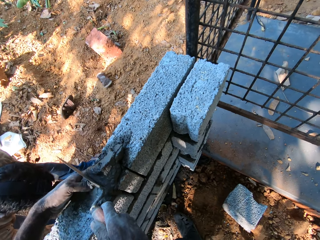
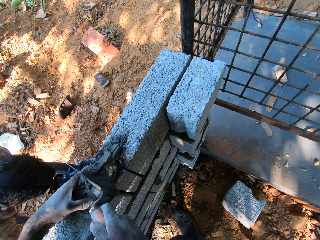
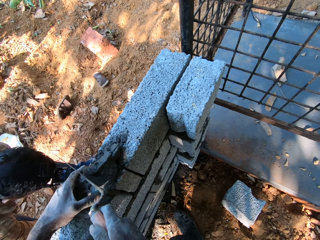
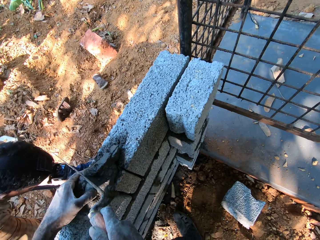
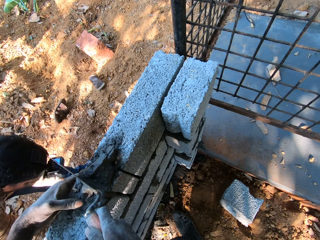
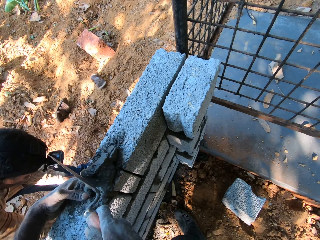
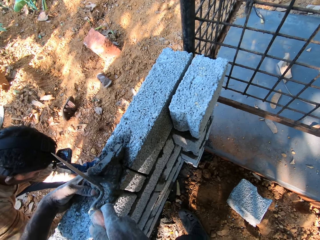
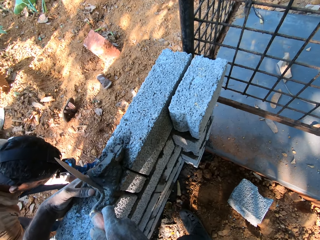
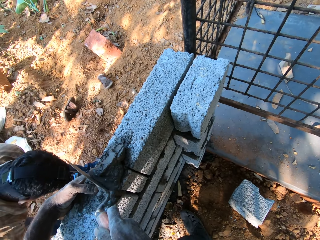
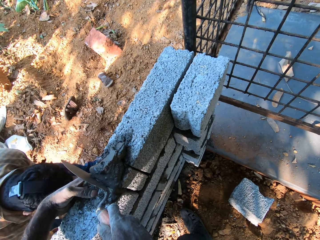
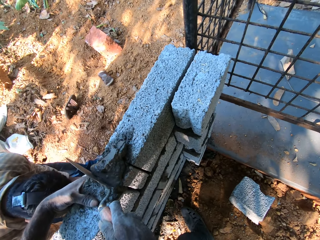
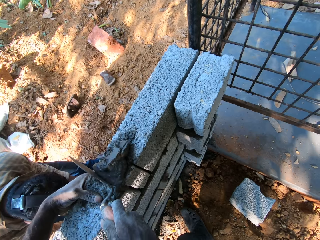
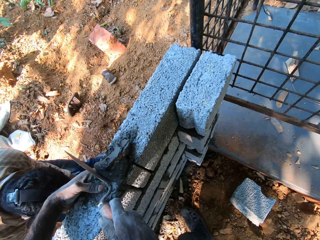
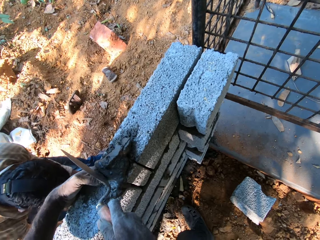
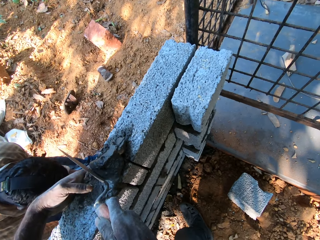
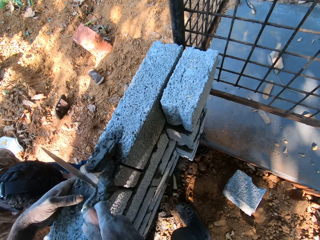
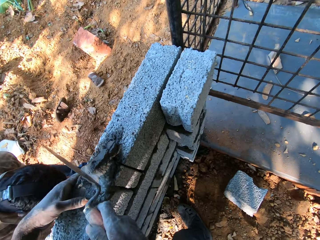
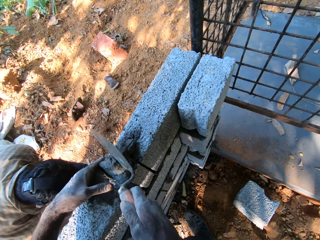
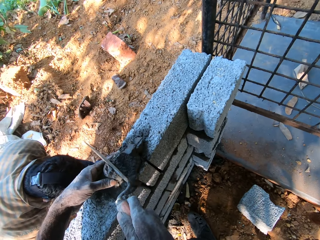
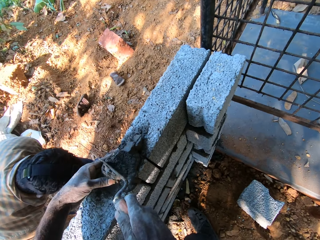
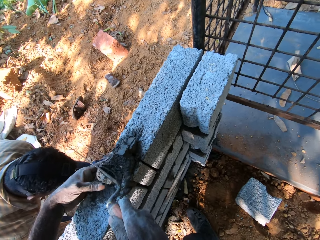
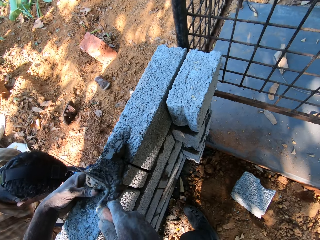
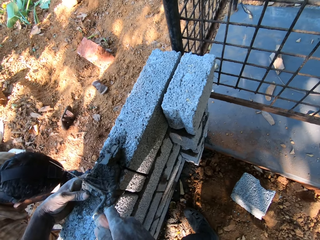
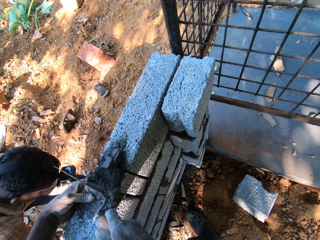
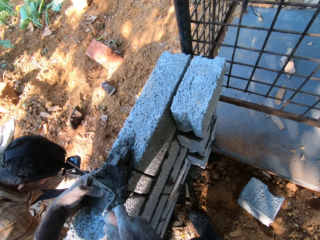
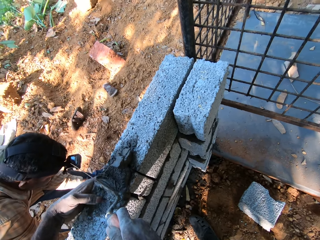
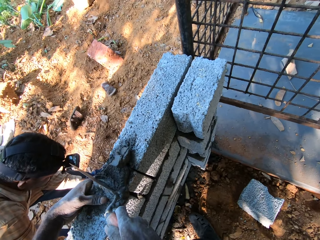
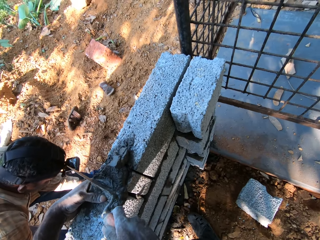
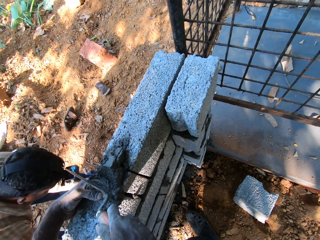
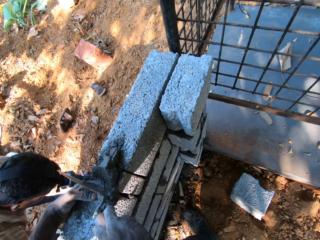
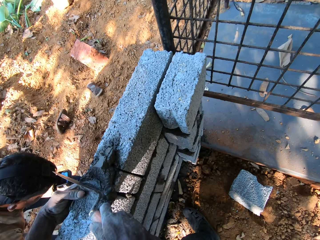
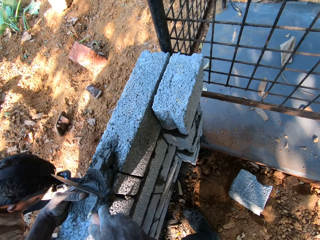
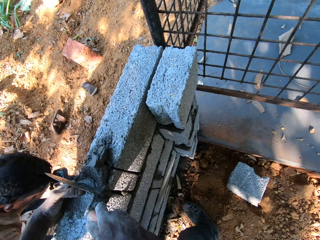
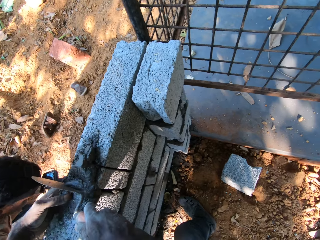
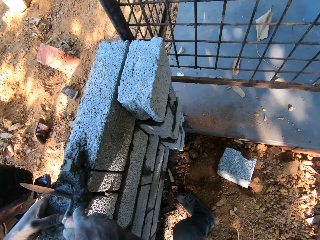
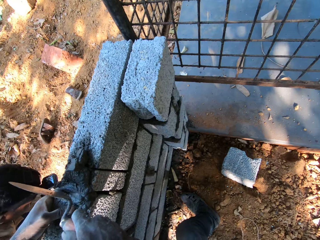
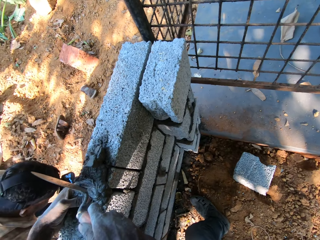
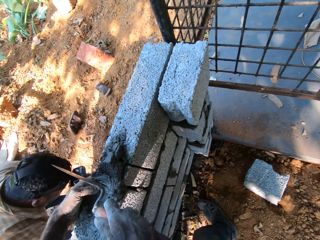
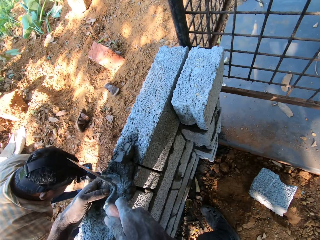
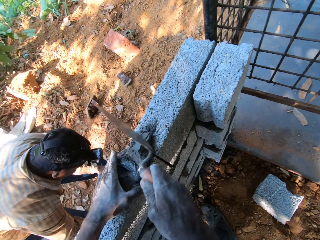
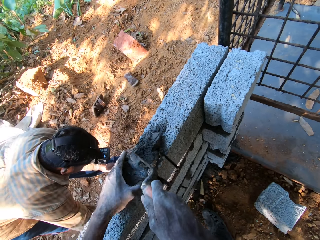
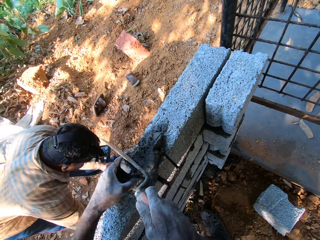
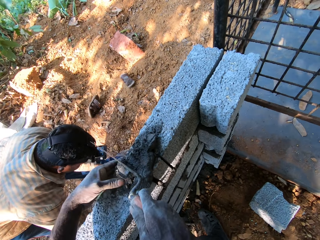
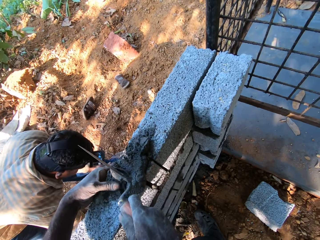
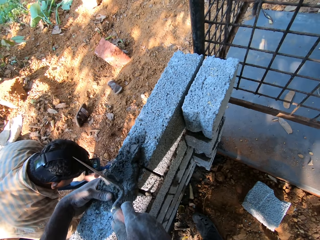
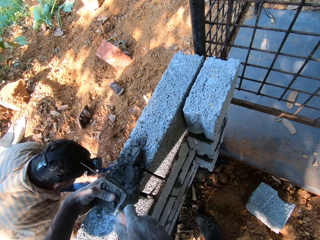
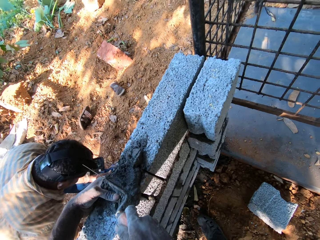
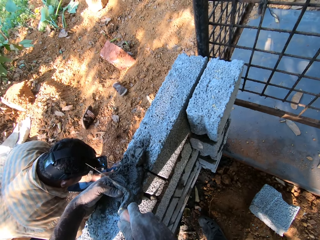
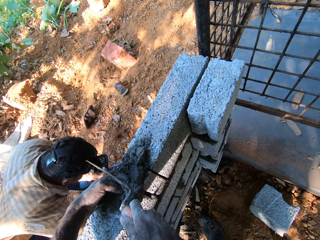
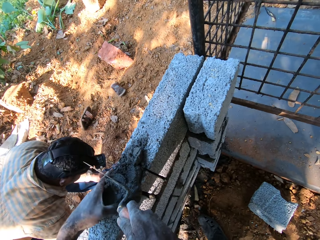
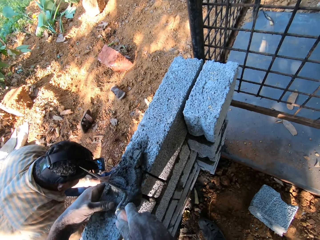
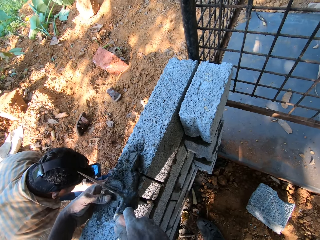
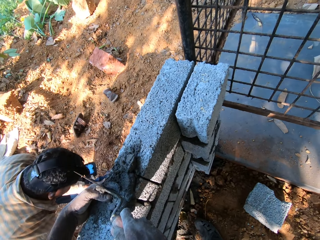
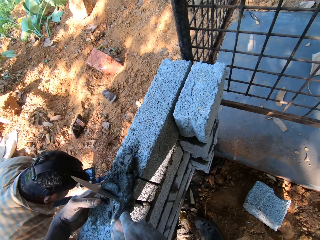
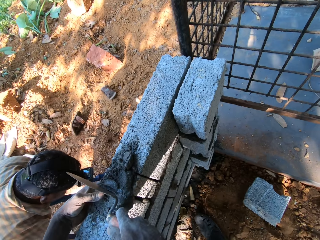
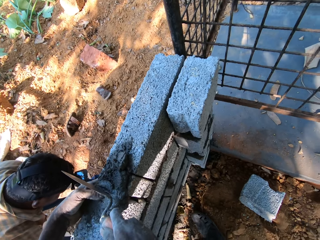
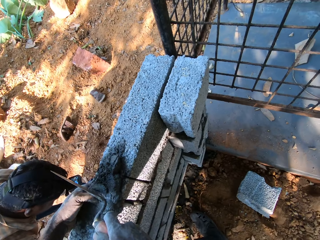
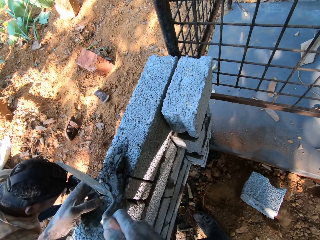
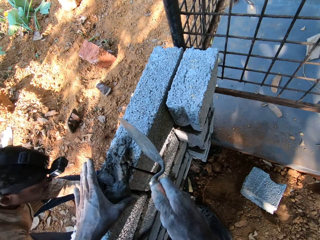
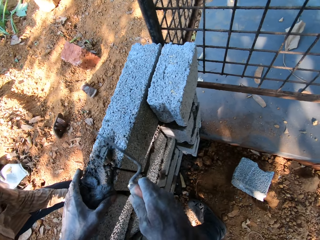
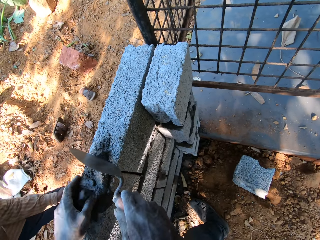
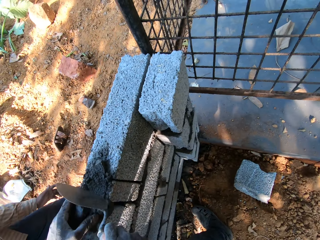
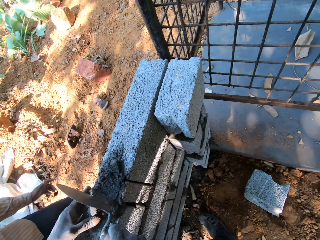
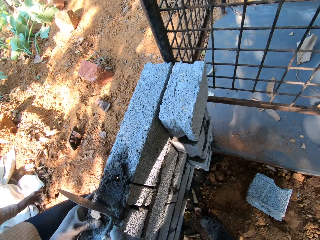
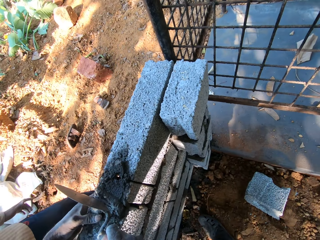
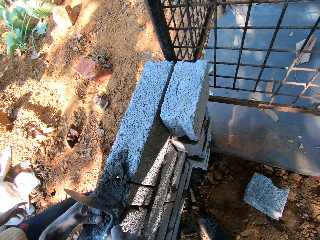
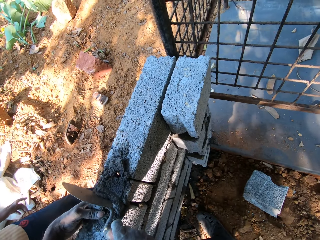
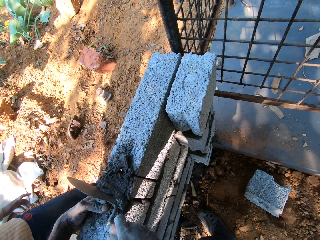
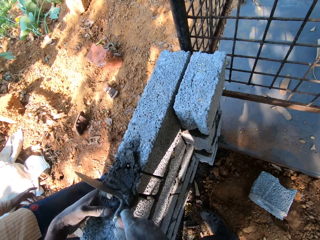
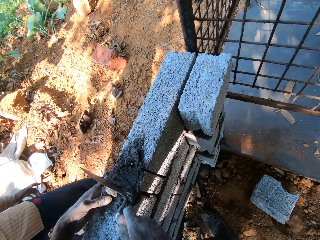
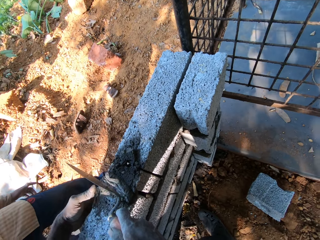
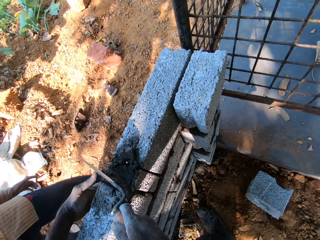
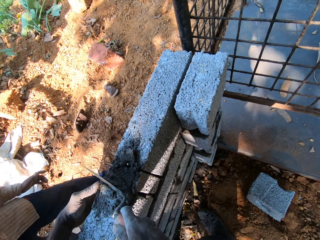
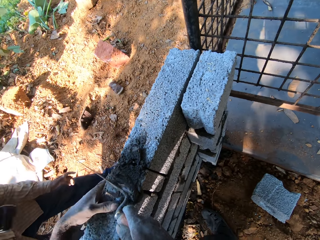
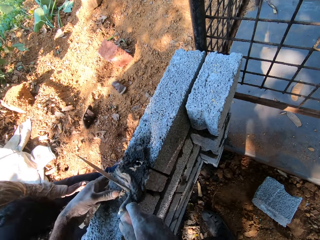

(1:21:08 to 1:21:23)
The camera wearer converses with another man.

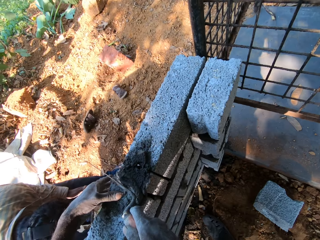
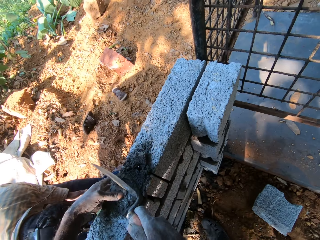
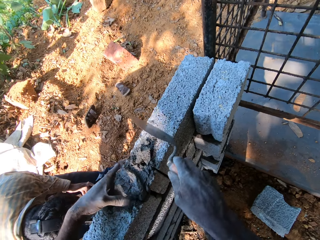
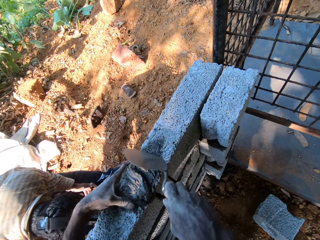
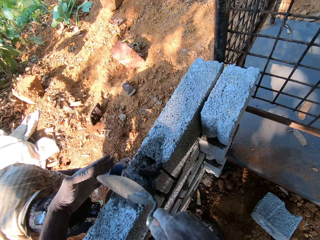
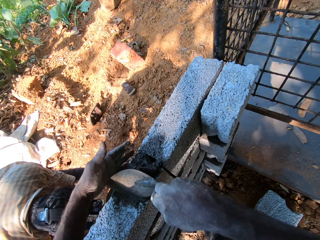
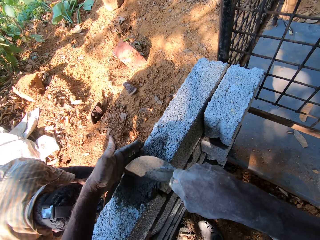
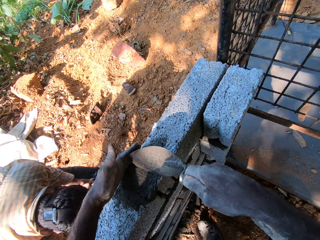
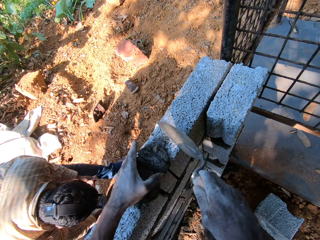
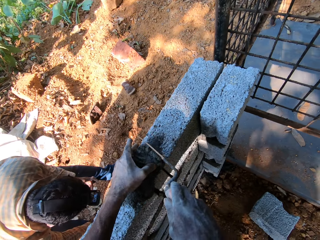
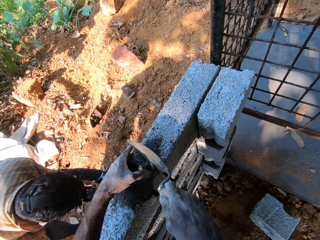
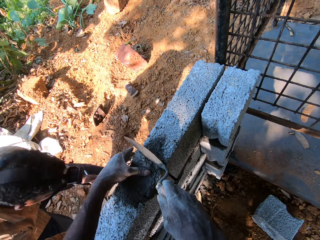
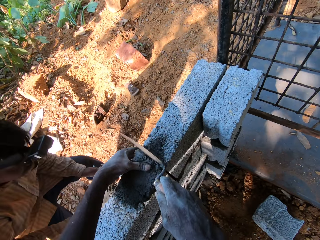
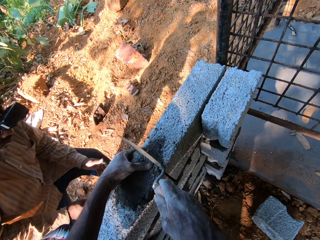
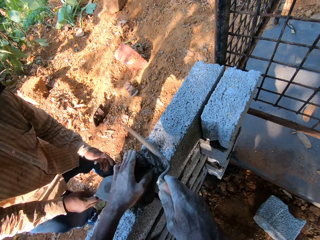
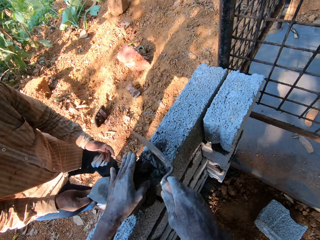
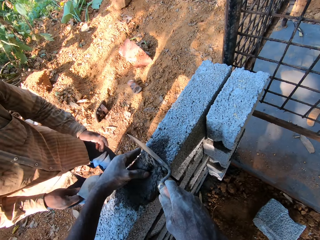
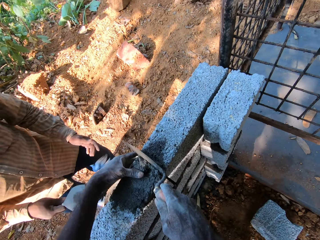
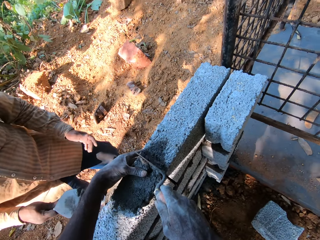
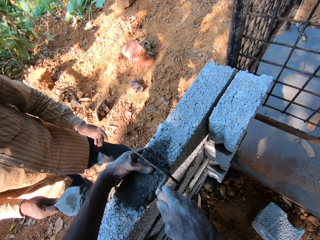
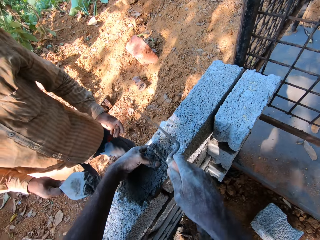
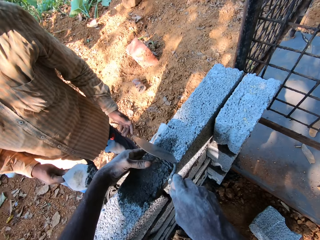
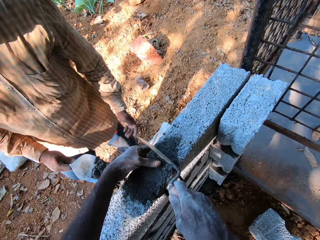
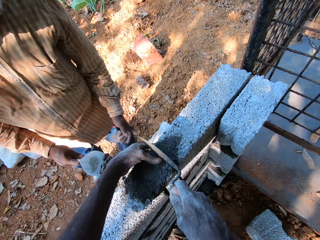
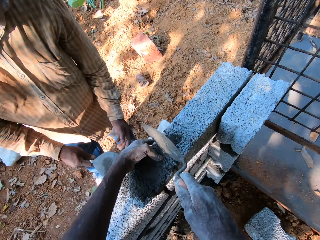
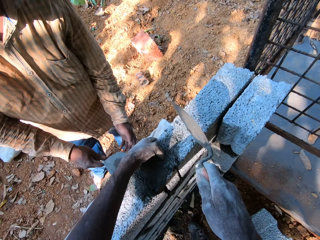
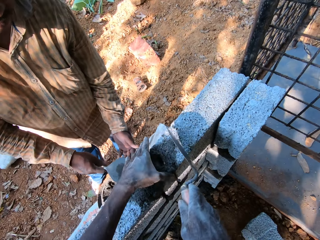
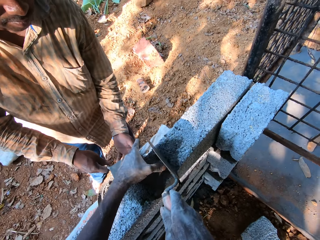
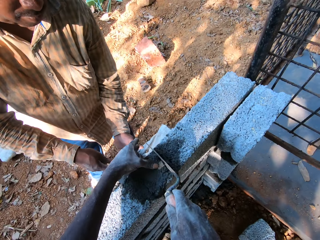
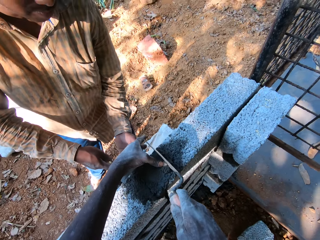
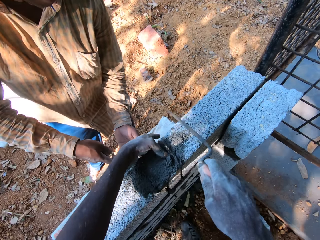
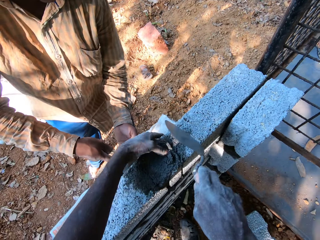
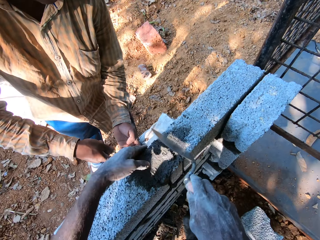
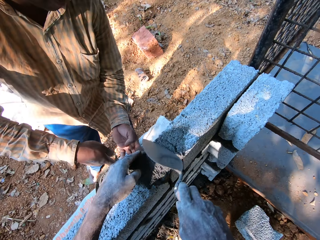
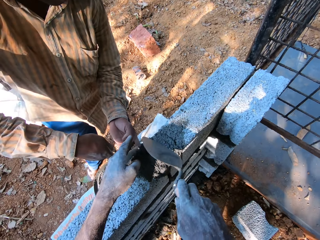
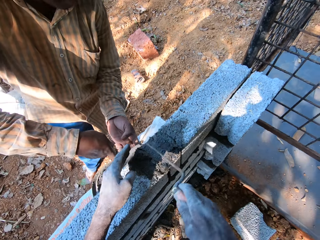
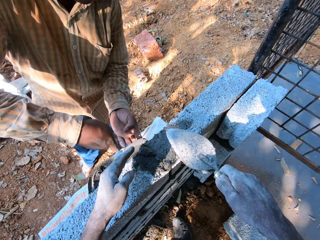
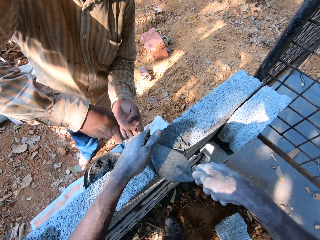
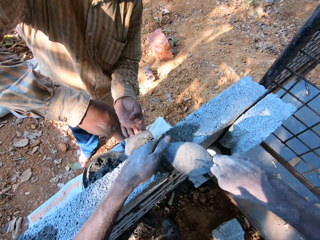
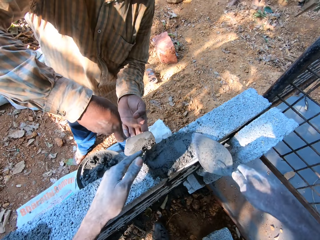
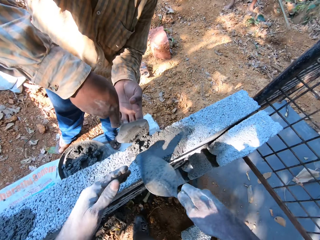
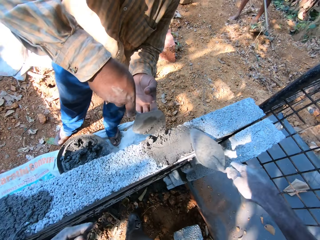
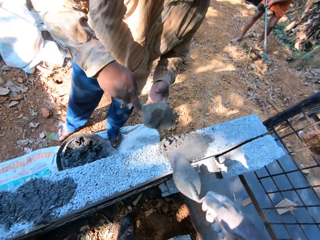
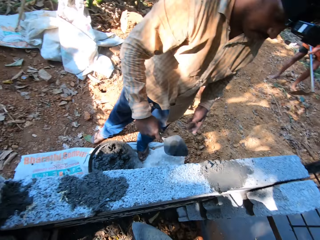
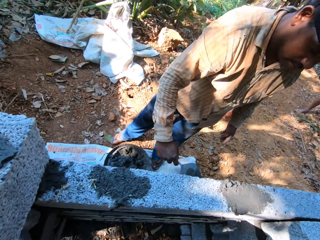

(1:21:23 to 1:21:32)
A man scoops cement mortar from the head pan of cement mortar on the ground with the brick trowel in his right hand. The man plasters the cement mortar on the wall with the brick trowel.
